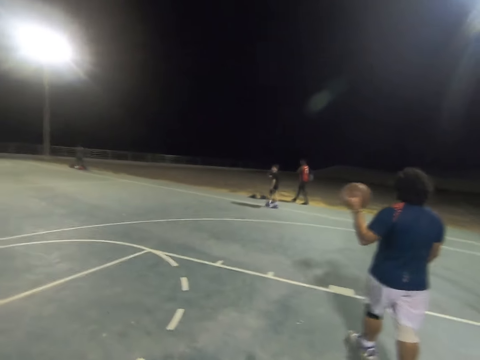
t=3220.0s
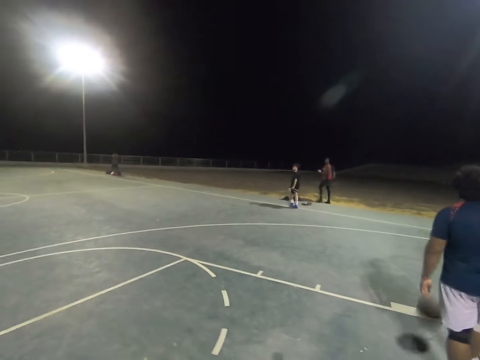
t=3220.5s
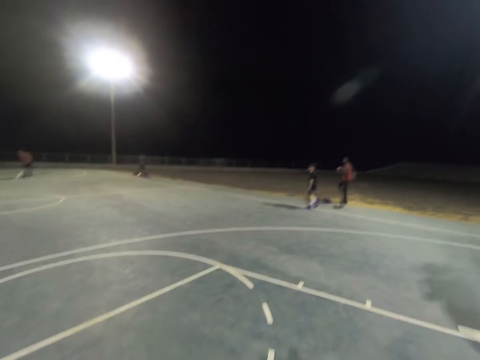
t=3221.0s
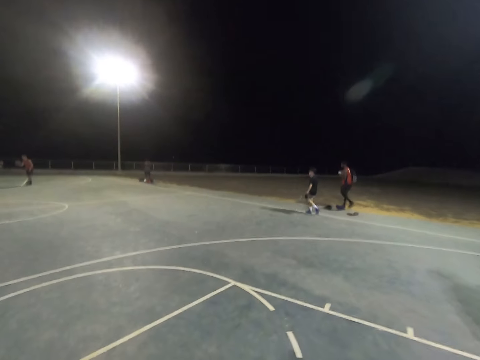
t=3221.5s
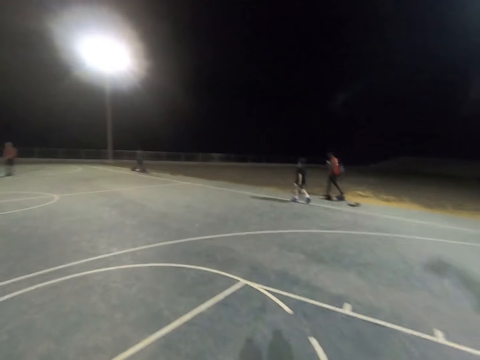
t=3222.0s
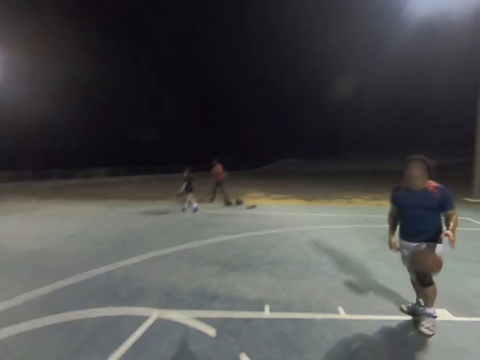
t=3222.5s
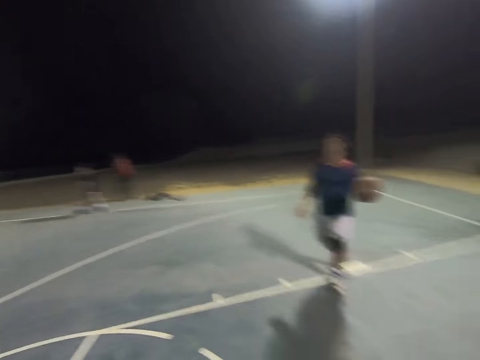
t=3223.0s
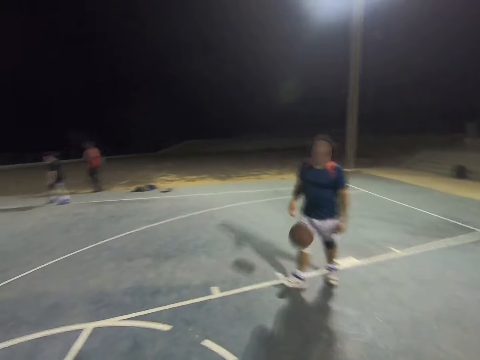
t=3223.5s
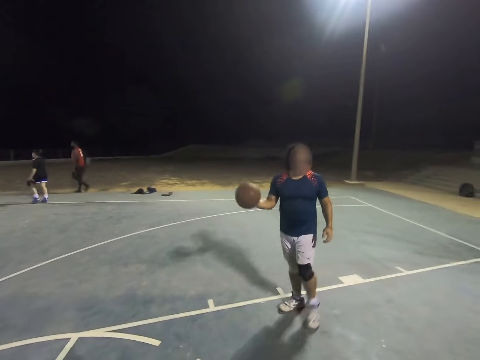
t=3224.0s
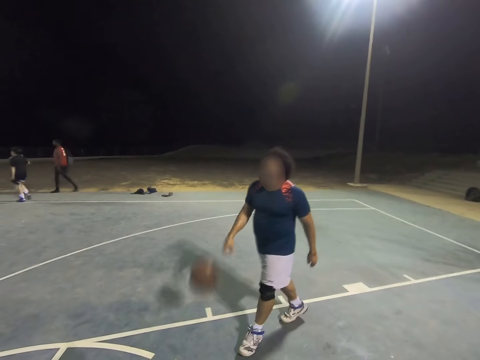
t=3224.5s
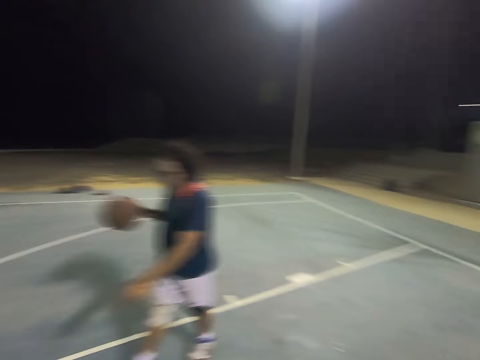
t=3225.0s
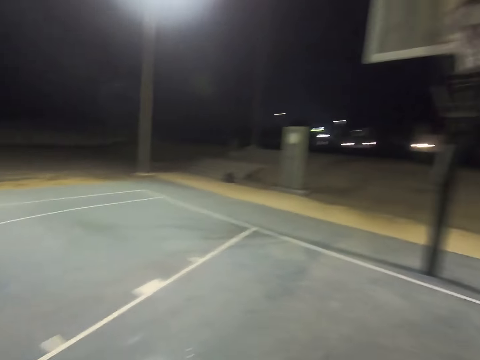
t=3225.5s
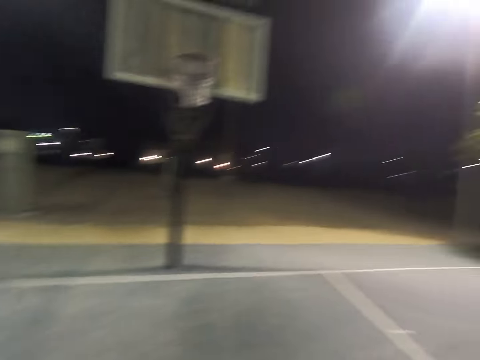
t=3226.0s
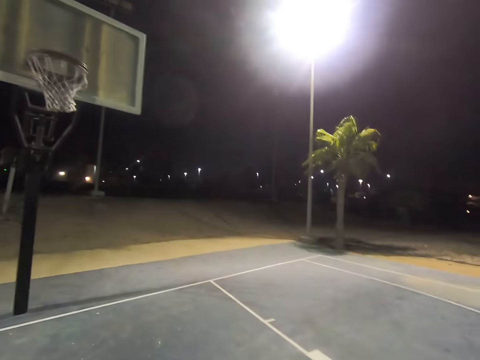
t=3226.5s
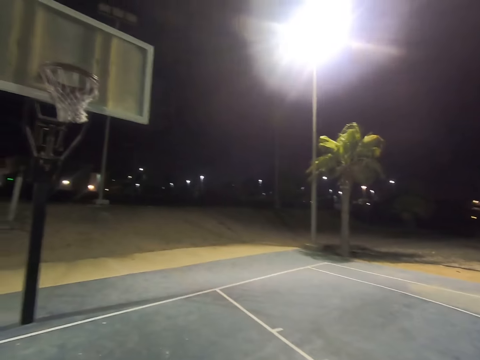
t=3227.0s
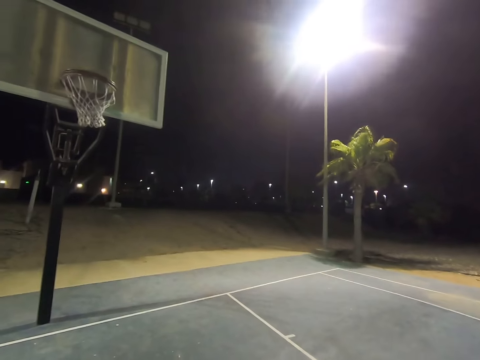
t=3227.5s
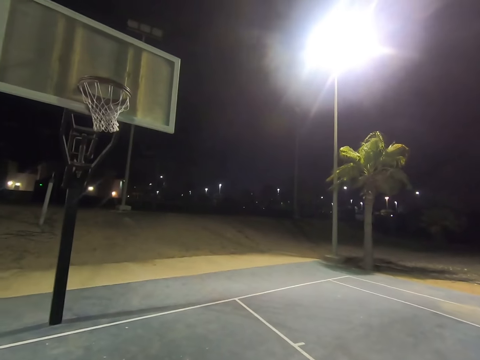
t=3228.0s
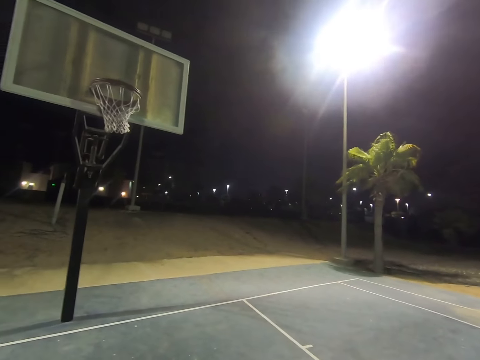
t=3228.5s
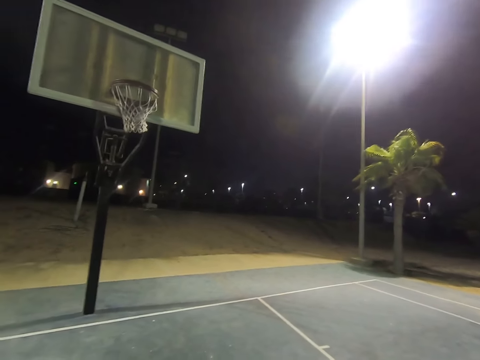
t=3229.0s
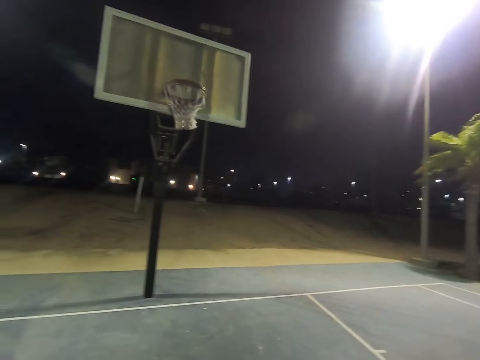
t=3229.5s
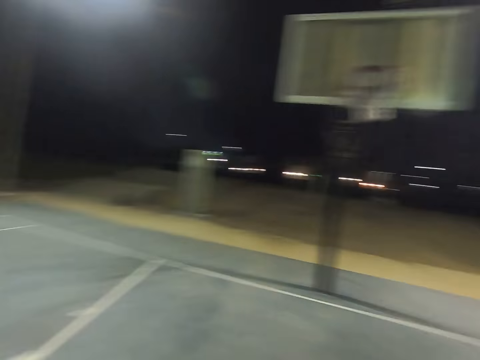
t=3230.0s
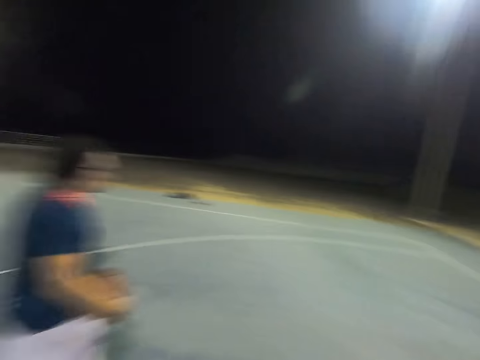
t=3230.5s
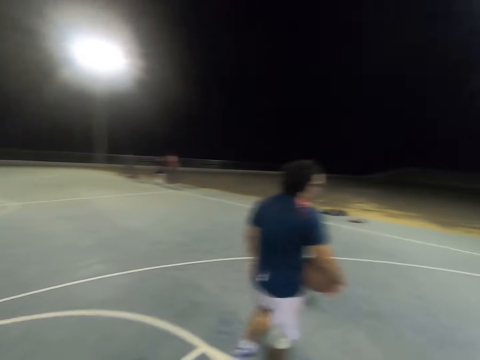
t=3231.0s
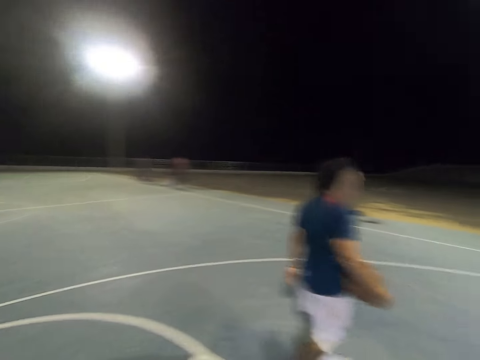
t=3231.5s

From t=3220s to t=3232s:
A man dribbles the ball.

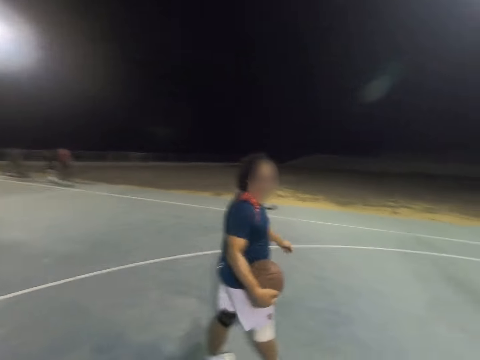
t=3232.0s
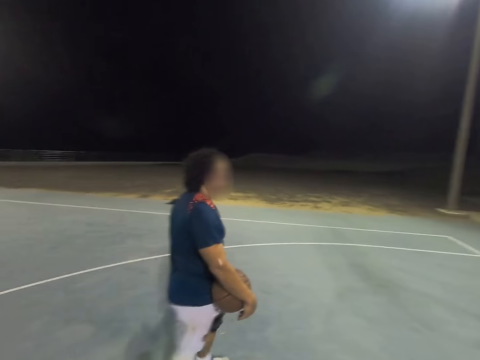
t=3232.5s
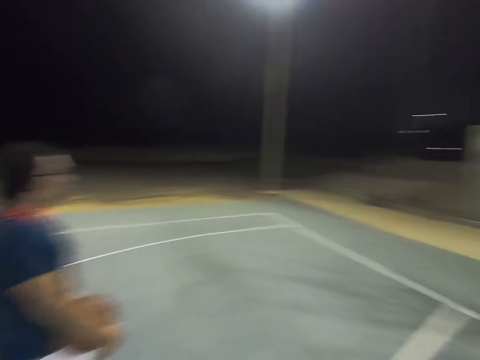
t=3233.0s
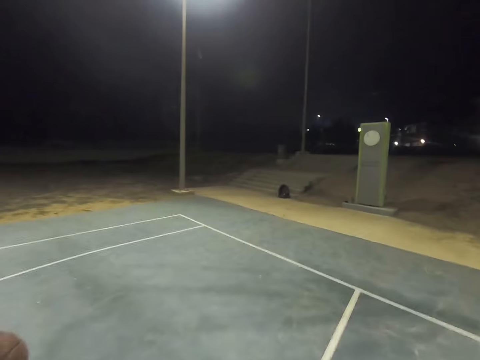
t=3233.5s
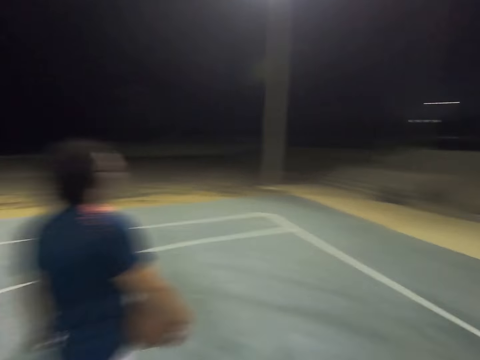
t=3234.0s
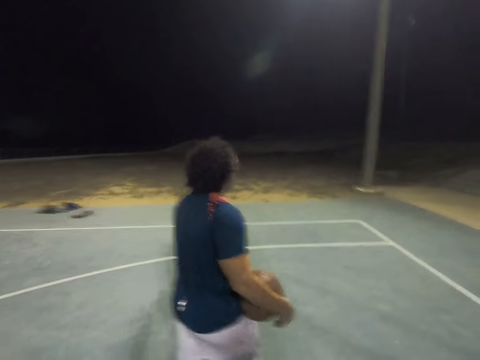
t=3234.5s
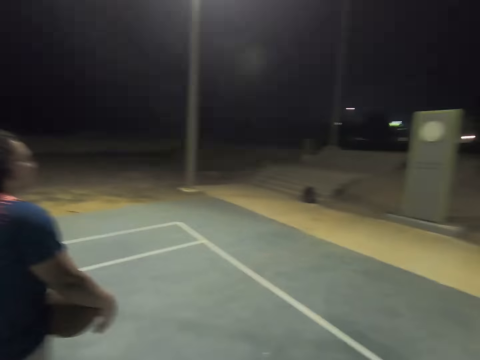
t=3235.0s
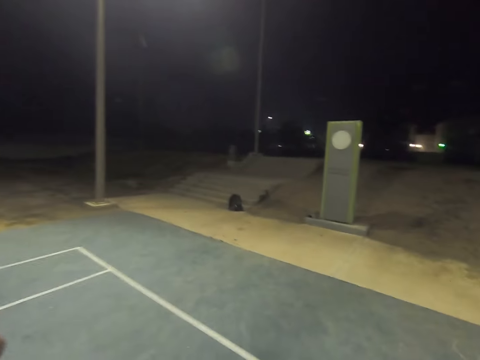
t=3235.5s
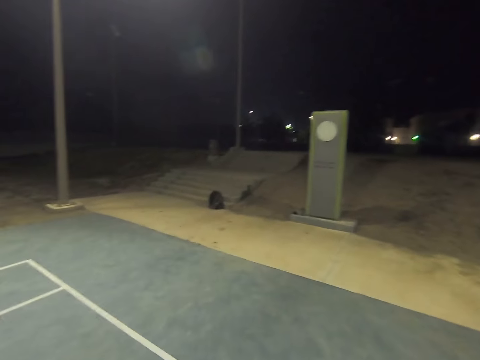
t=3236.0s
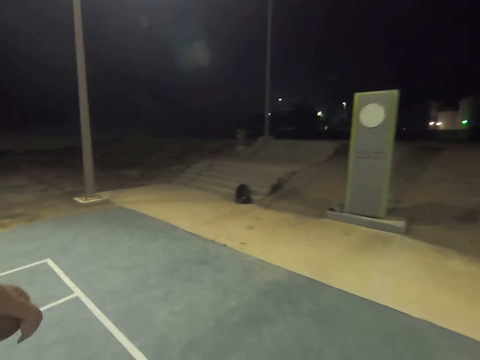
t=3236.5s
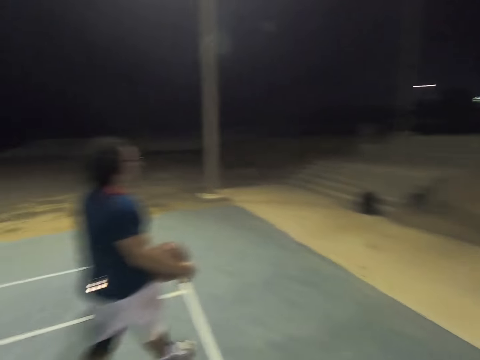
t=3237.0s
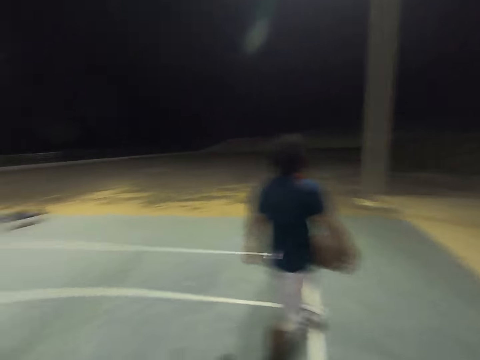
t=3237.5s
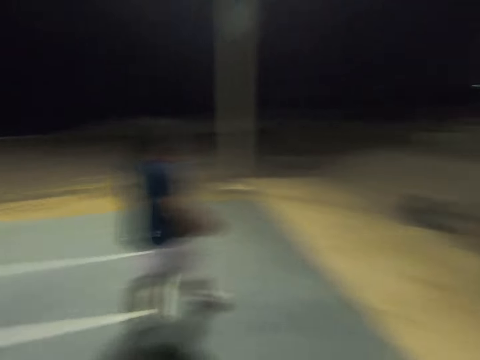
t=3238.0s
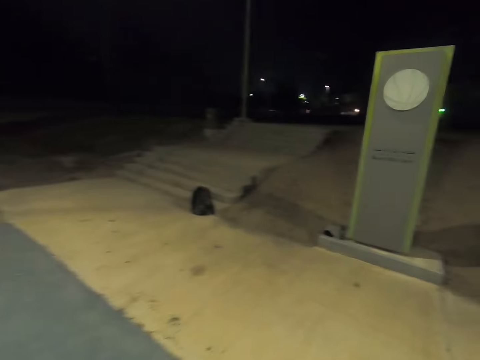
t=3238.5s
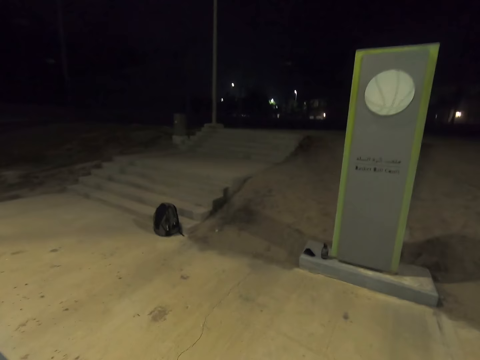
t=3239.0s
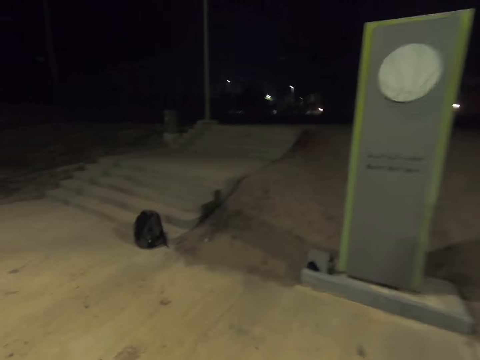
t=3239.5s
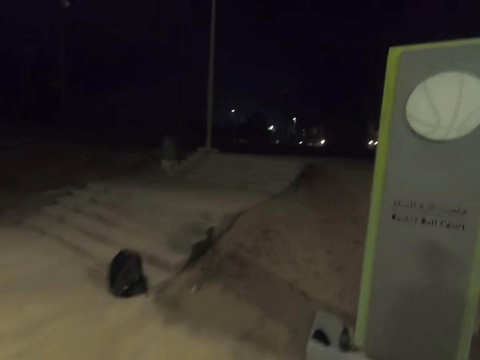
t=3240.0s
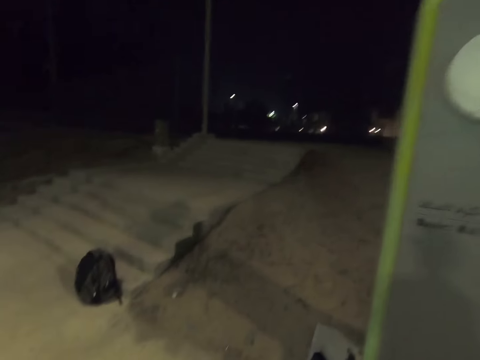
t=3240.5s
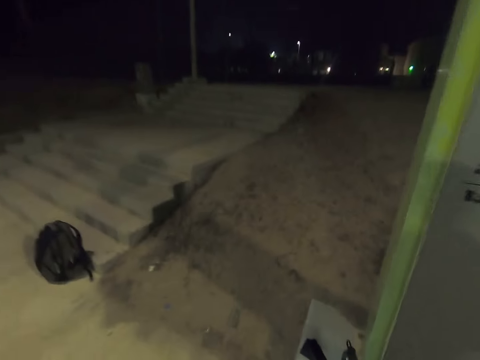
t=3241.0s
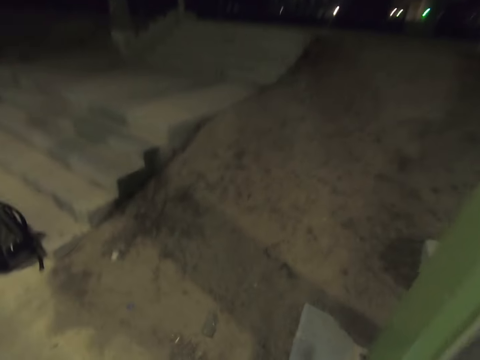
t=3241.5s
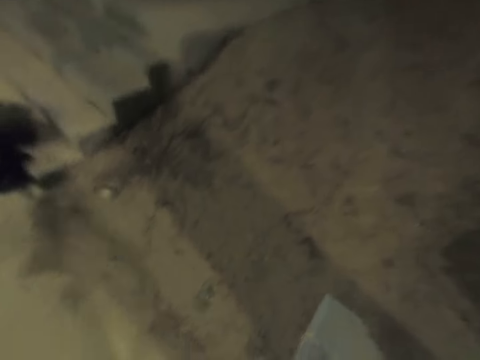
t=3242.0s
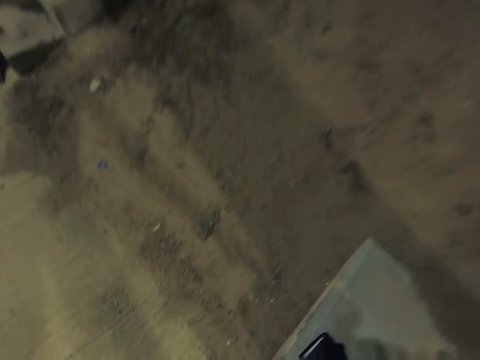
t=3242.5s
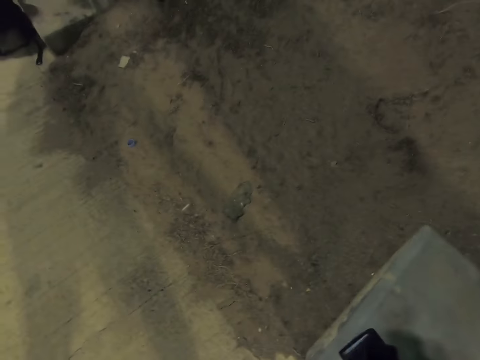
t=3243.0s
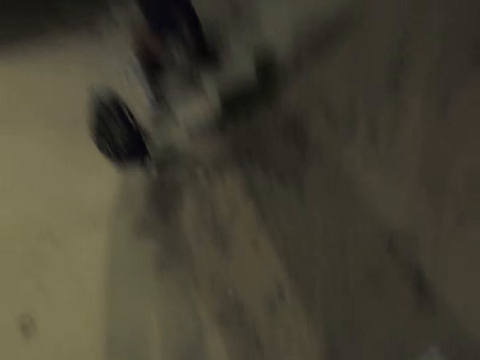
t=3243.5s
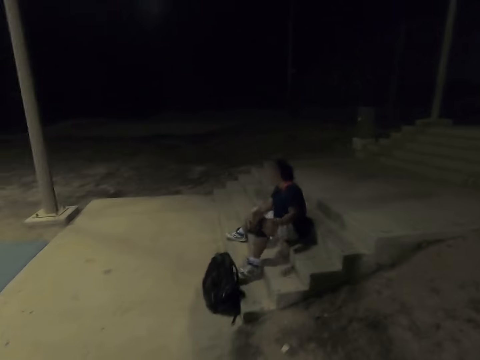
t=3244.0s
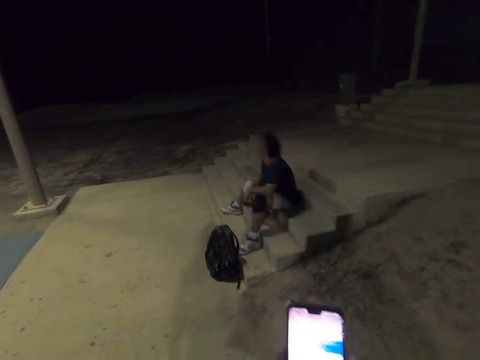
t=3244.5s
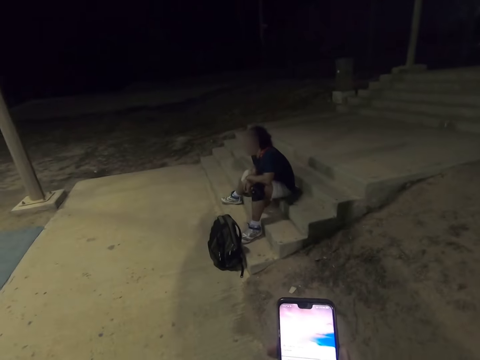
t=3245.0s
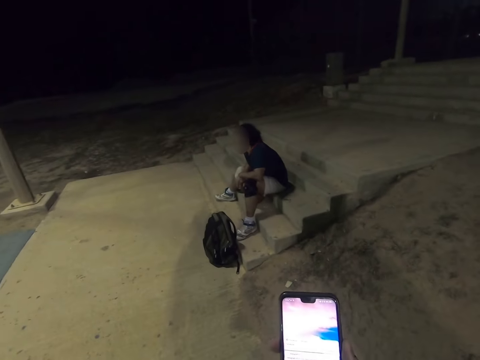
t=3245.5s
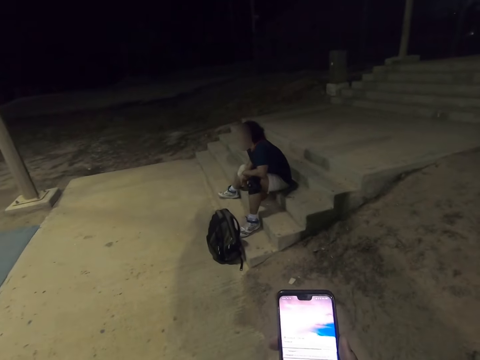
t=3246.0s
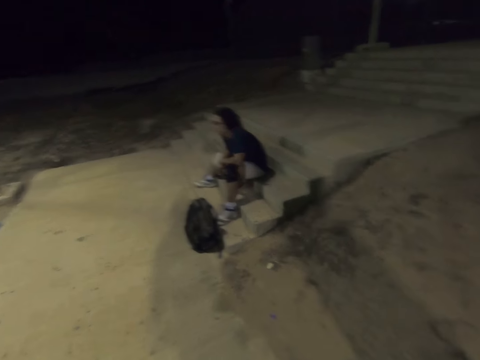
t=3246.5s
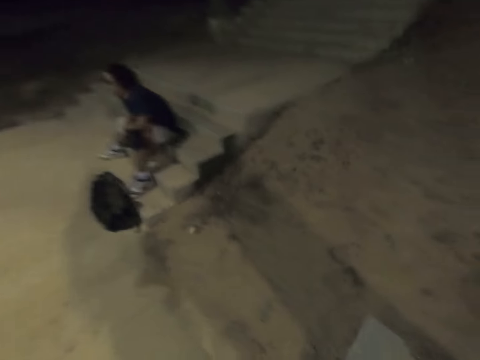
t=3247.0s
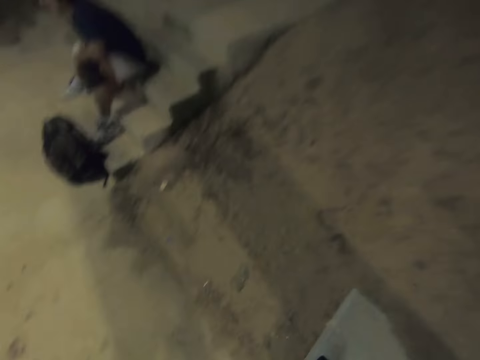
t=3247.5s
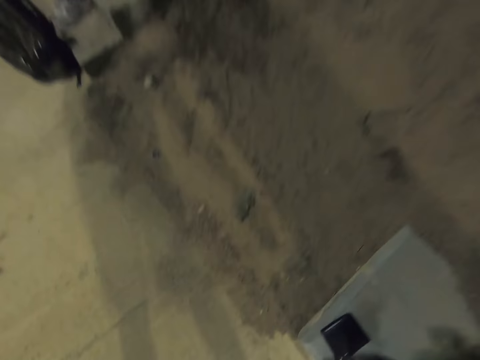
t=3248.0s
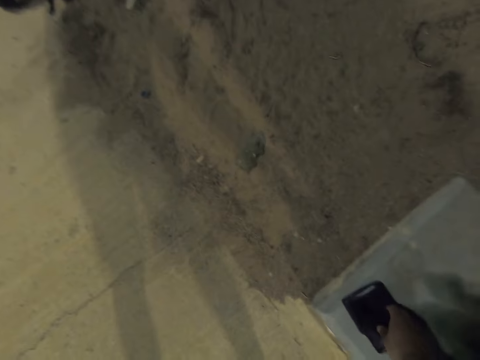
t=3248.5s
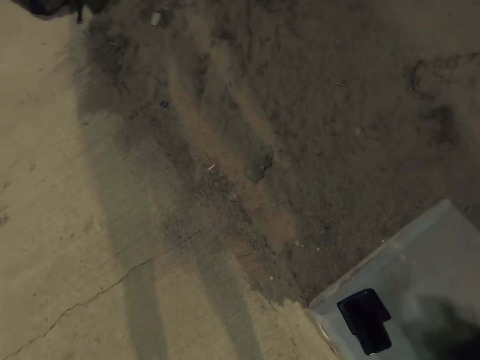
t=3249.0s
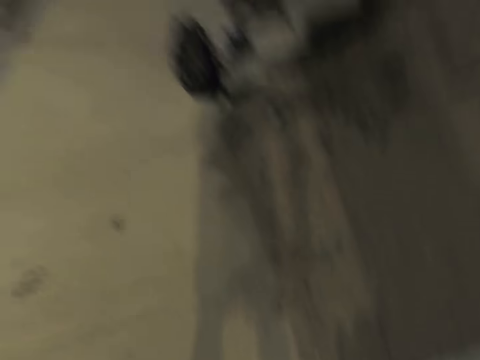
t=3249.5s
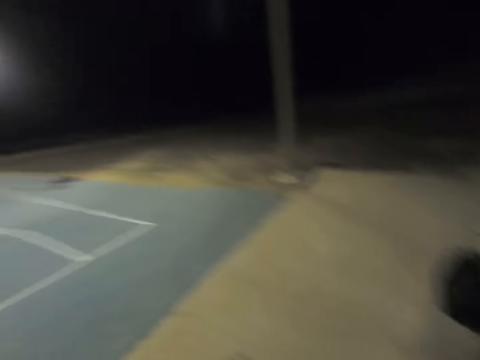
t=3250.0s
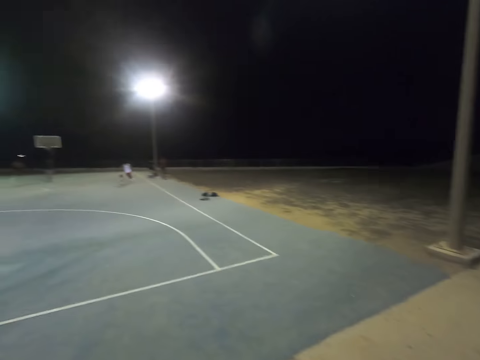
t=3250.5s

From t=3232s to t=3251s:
The camera wearer follows the man. The man carries the ball. The camera wearer picks up the phone. The man sits down. The camera wearer checks his phone. He places the phone on the wallet. He picks up something.
